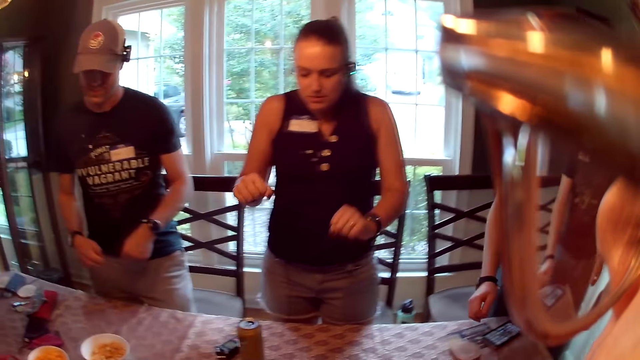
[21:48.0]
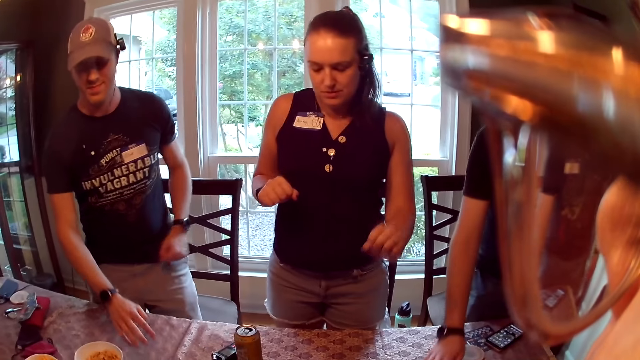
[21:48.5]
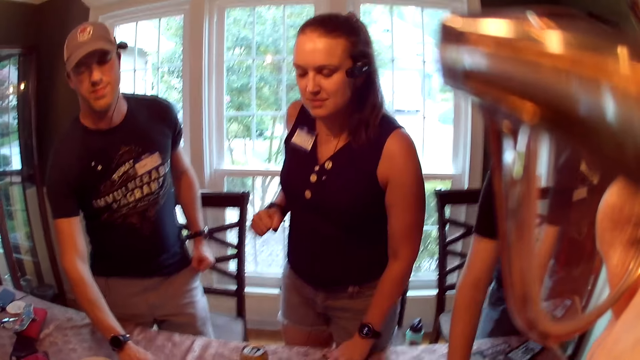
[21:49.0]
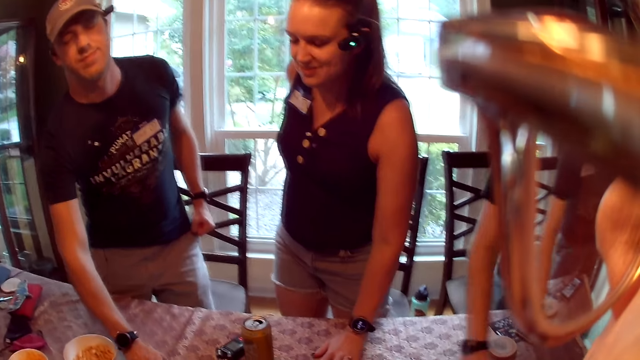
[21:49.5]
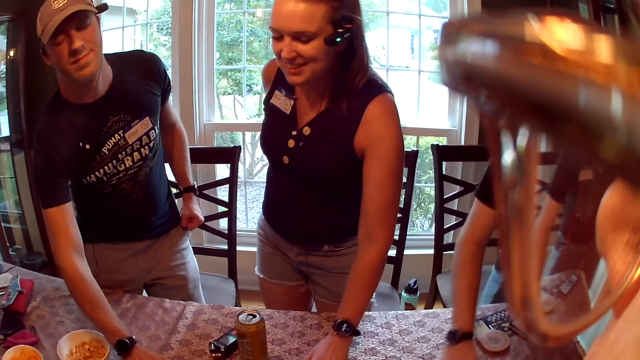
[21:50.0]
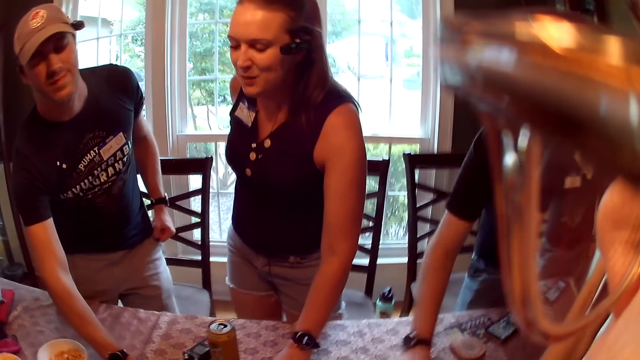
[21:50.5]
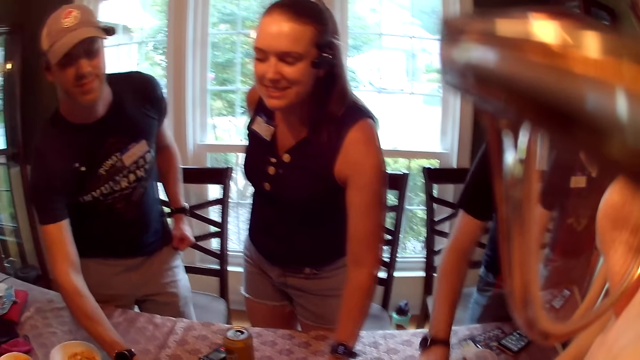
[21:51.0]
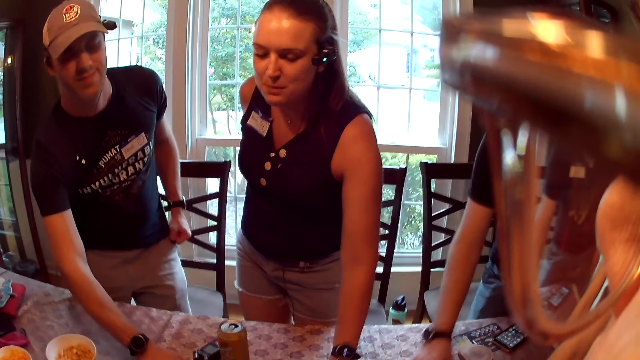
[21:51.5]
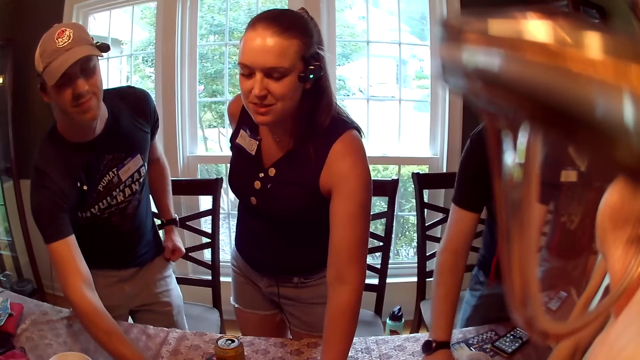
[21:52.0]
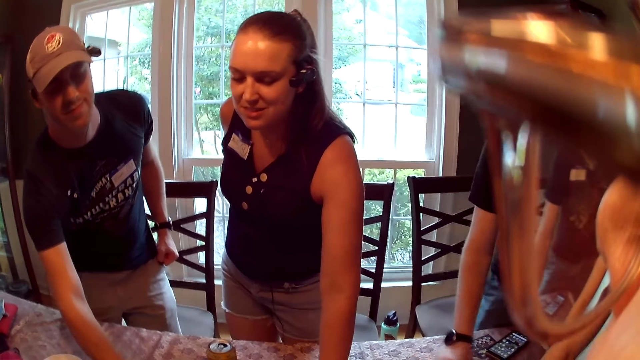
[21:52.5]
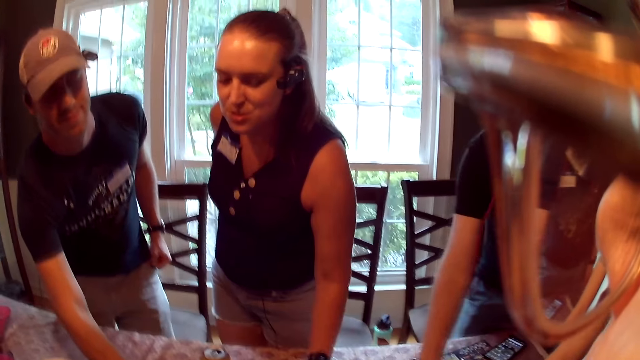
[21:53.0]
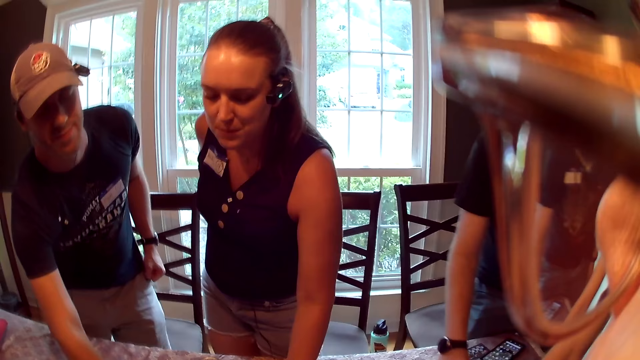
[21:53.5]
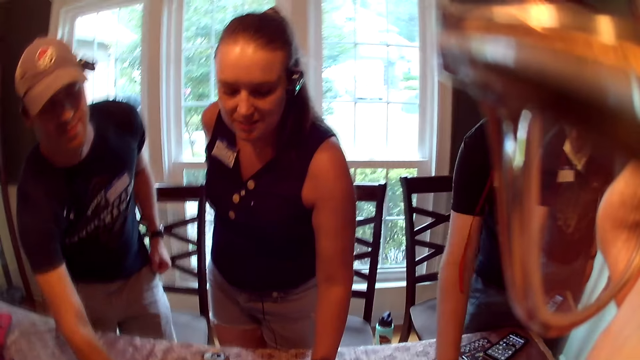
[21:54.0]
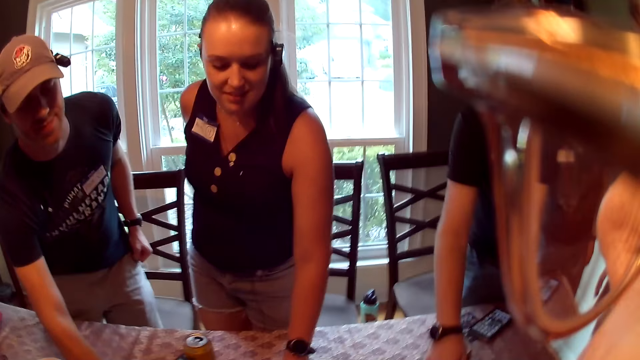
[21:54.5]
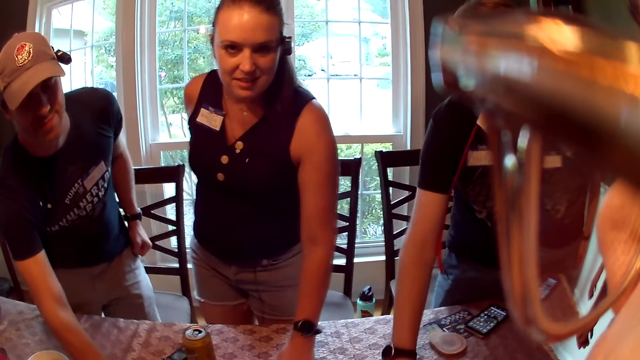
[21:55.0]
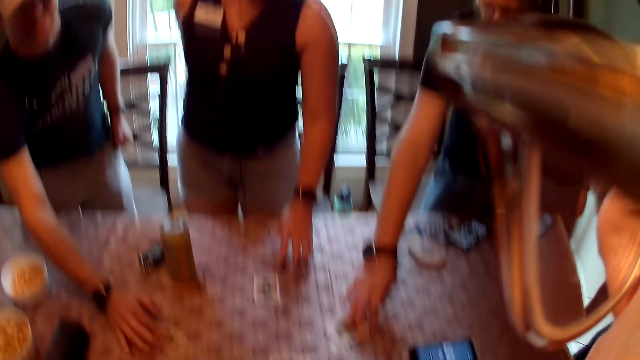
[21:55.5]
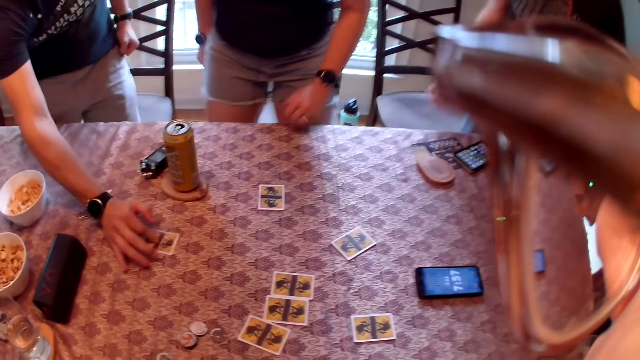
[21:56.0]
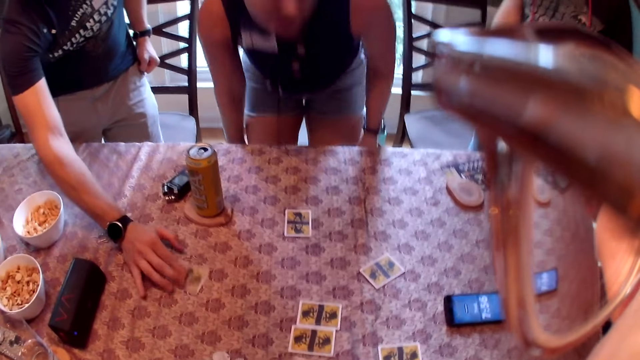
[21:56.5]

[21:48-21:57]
A woman touches the card on the table. A man touches a card on the table with his right hand. Another man touches a card from the table with his left hand. The woman speaks. The woman touches the card with her left hand.

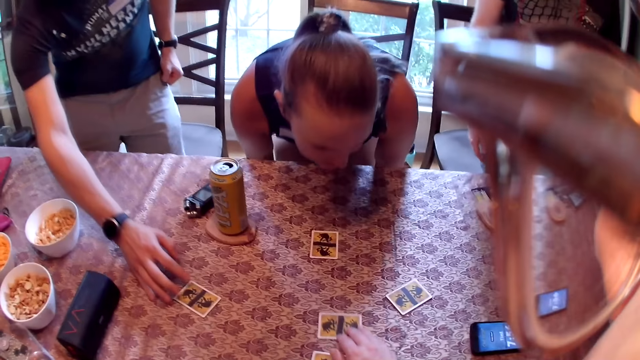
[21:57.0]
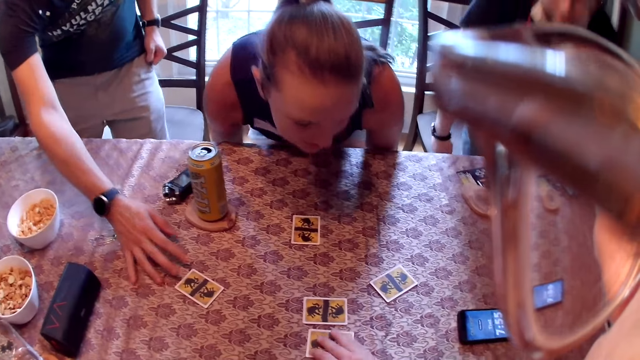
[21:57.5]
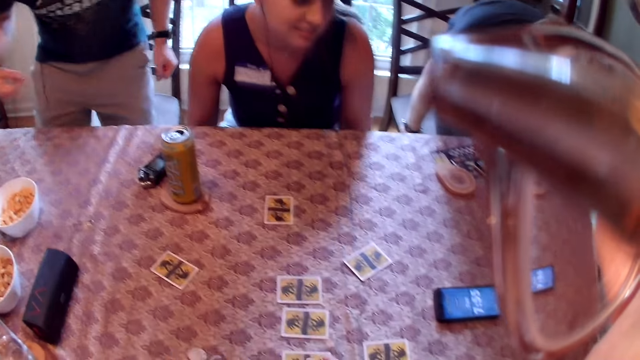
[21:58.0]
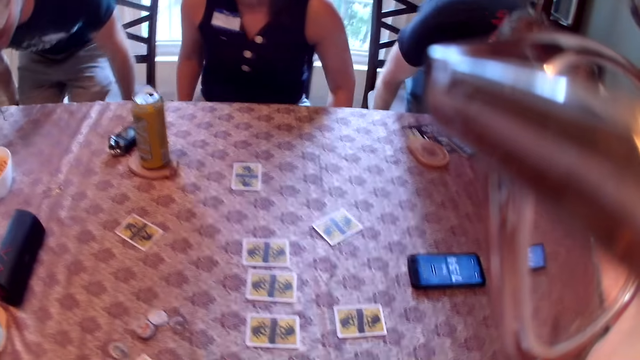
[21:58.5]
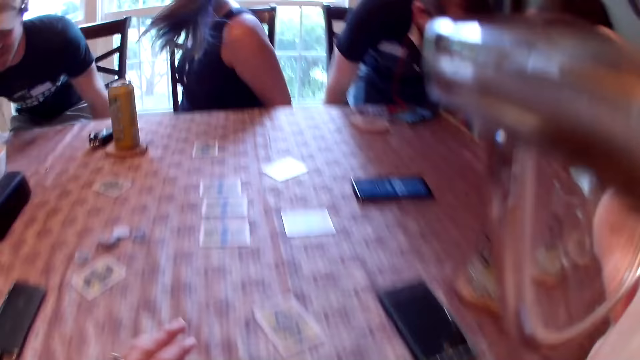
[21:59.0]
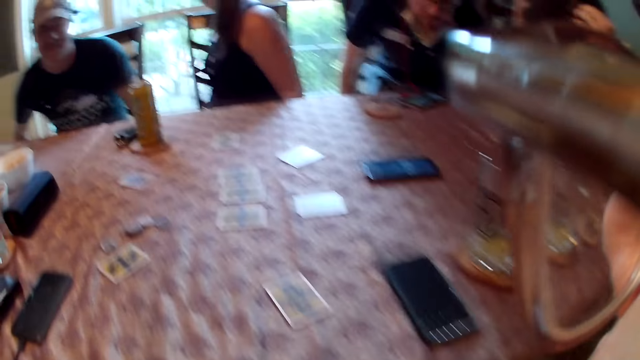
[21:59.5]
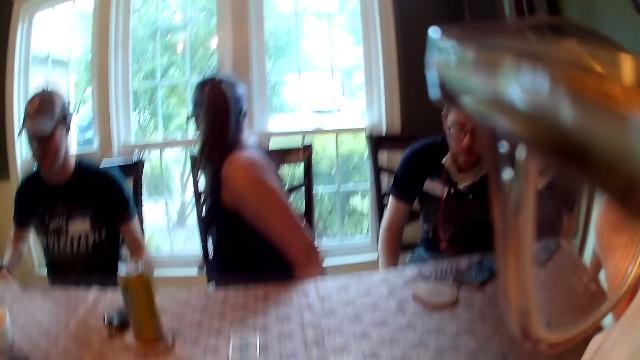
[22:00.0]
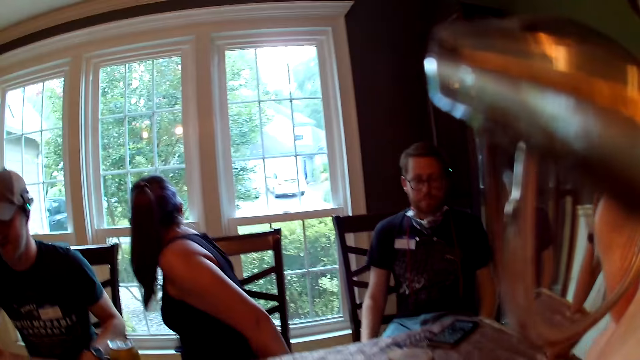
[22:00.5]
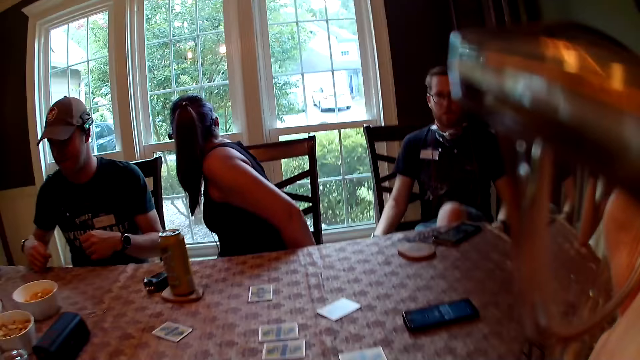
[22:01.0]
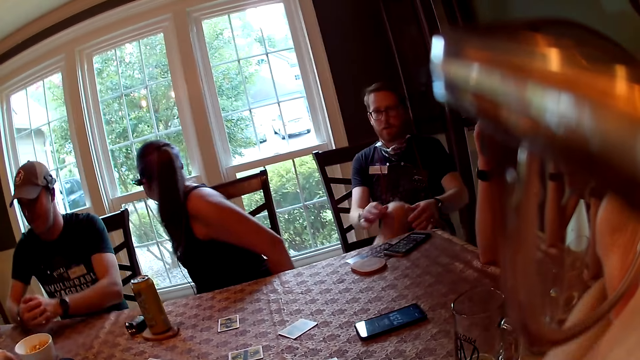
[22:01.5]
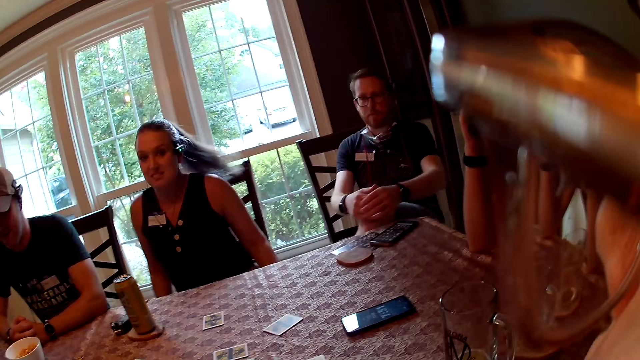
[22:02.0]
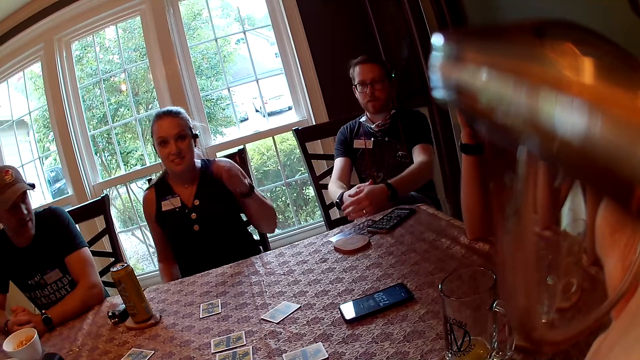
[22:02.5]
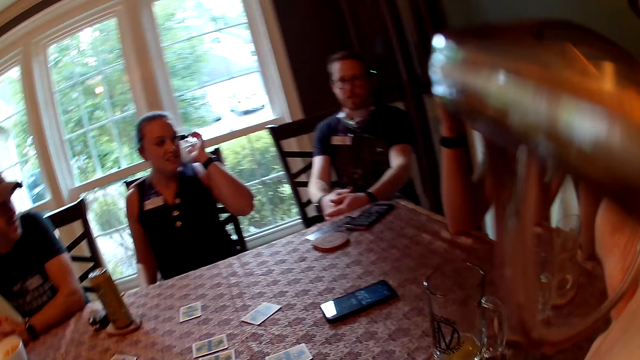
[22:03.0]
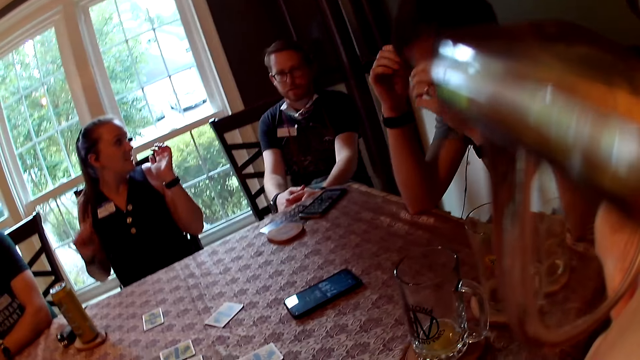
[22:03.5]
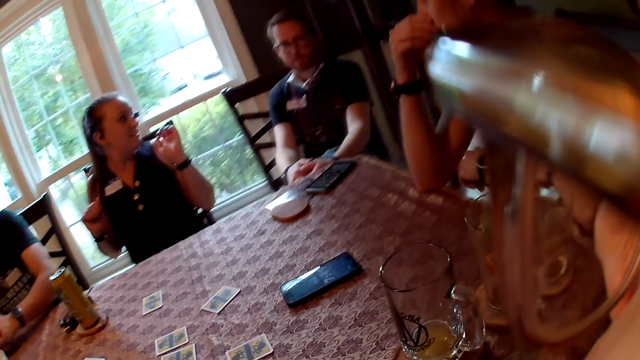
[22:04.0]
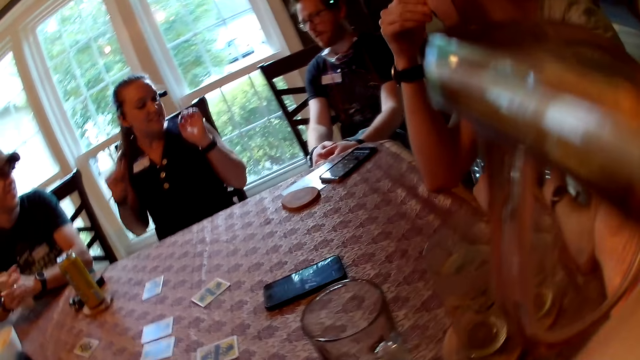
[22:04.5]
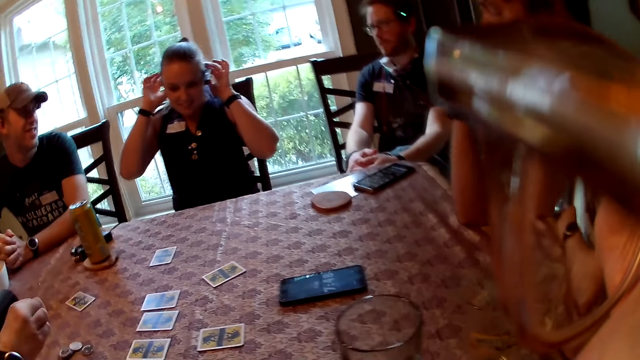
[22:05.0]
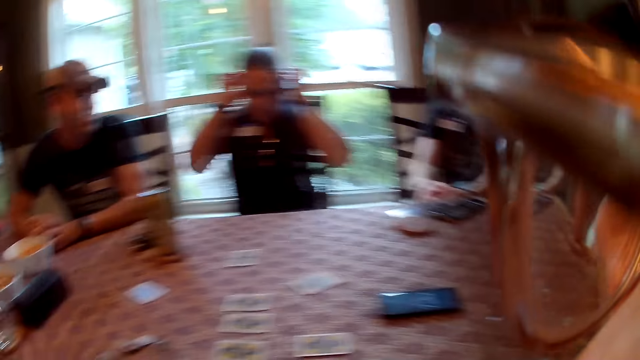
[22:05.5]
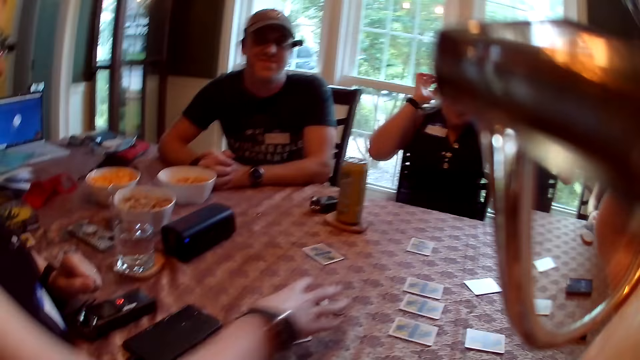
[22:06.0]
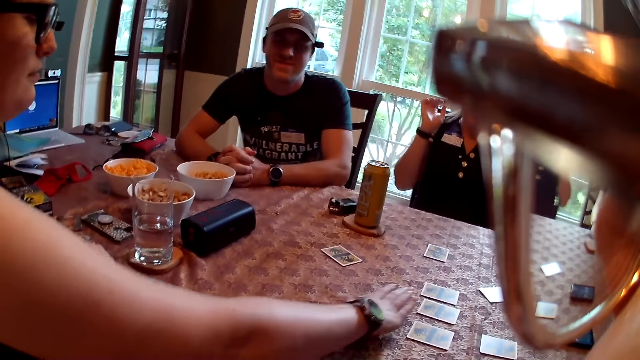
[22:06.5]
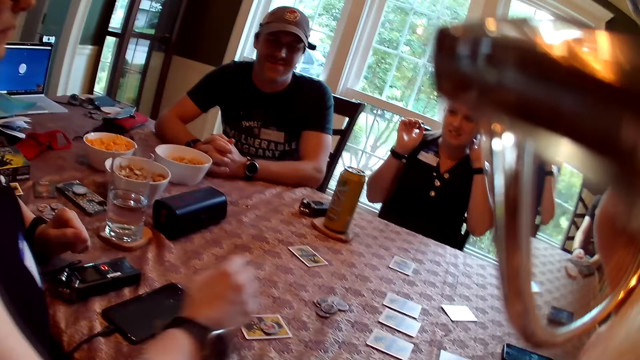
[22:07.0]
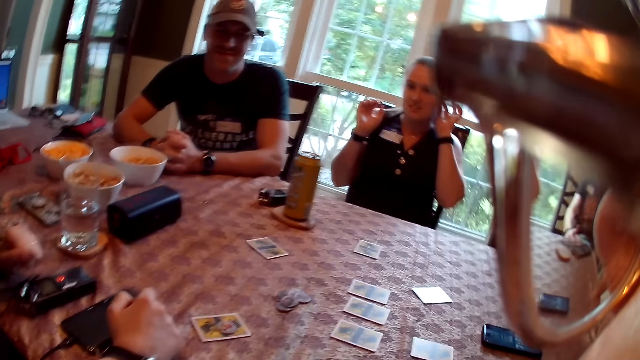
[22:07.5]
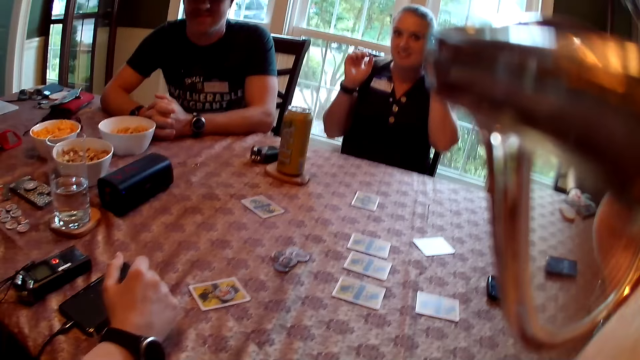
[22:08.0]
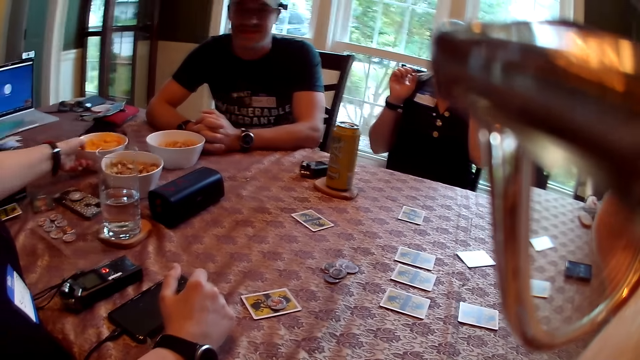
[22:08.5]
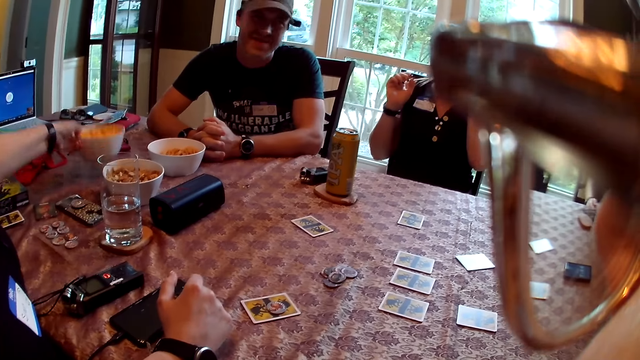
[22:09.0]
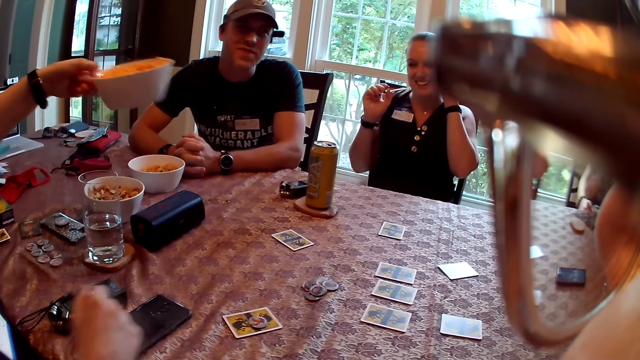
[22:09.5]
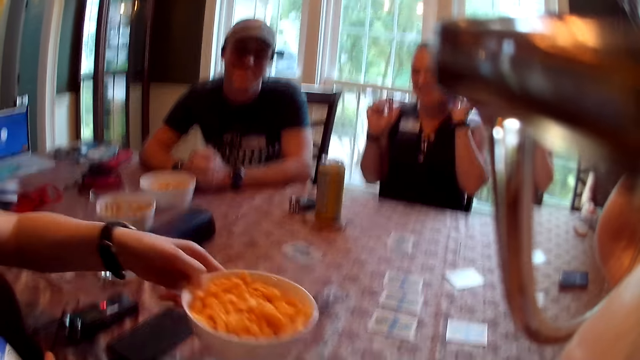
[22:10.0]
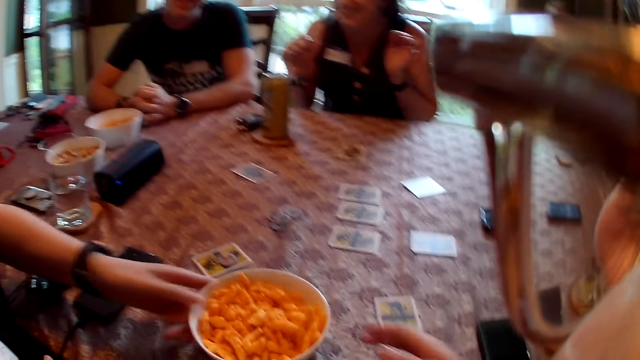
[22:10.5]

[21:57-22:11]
The camera wearer moves the card on the table. A woman sits. A man sits. Another man sits. A third man sits. The camera wearer sits. They speak. They look around. Another woman touches the card on the table with her right hand. The first man places both hands on the table. The other woman picks up the bowl of crisps with her left hand. The camera wearer converses with the group of people. The other woman drops the bowl of crisps with her left hand.
